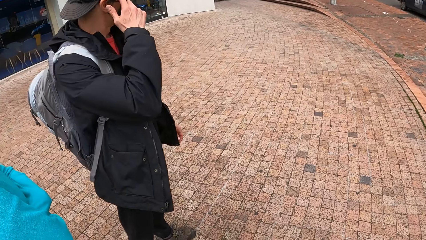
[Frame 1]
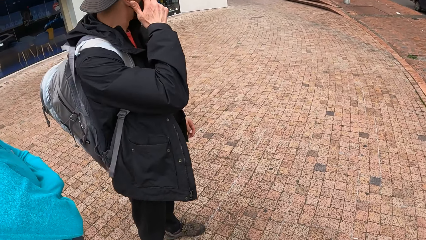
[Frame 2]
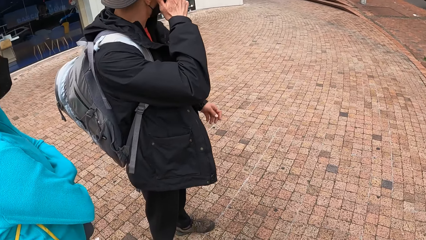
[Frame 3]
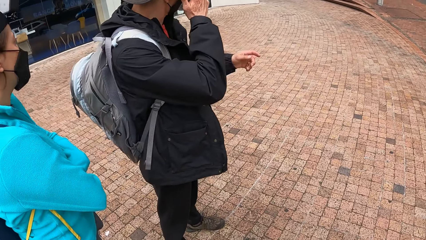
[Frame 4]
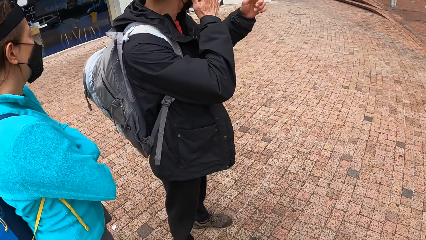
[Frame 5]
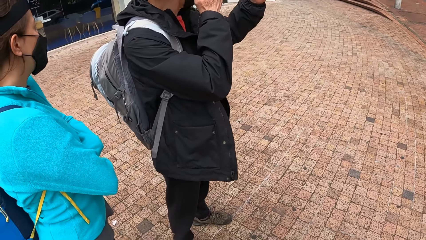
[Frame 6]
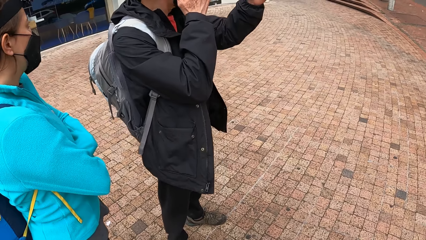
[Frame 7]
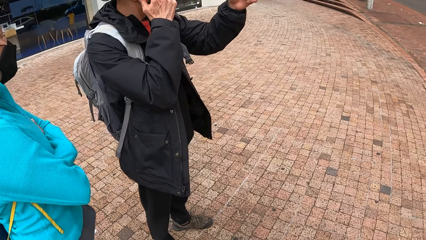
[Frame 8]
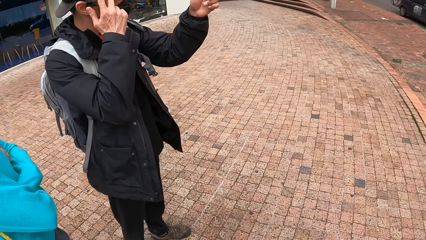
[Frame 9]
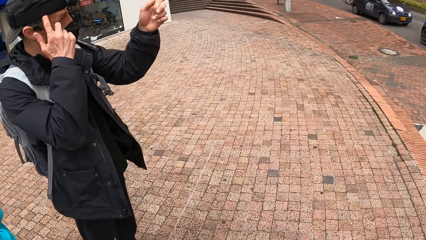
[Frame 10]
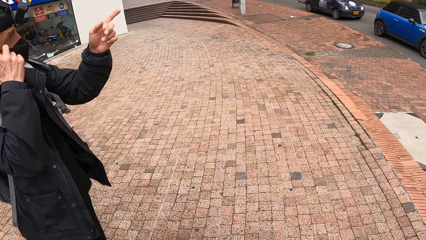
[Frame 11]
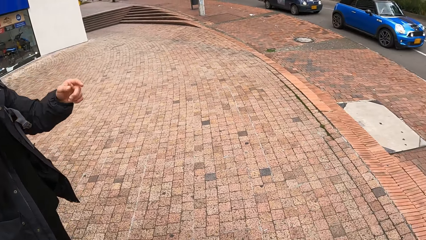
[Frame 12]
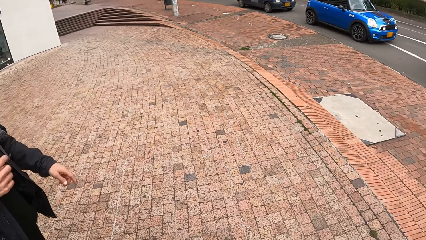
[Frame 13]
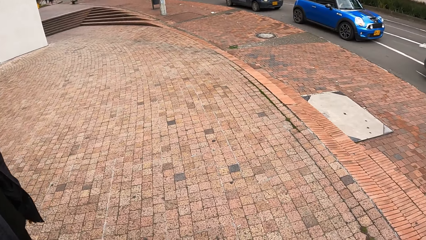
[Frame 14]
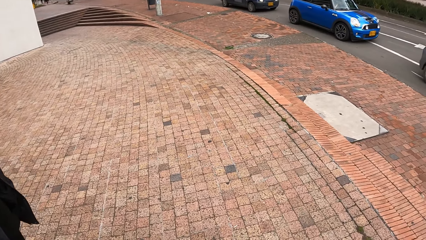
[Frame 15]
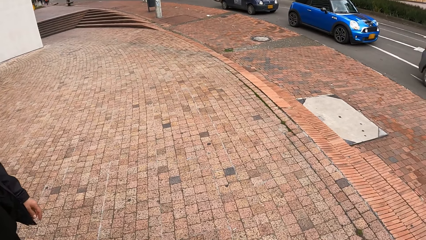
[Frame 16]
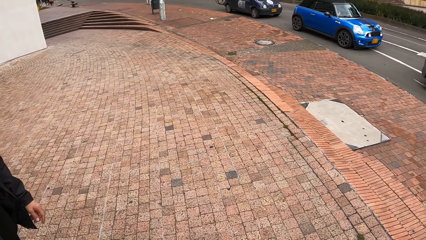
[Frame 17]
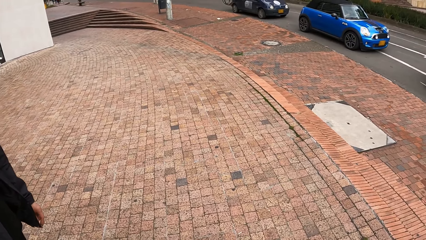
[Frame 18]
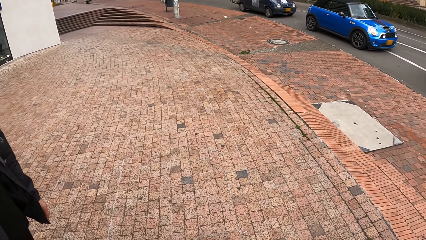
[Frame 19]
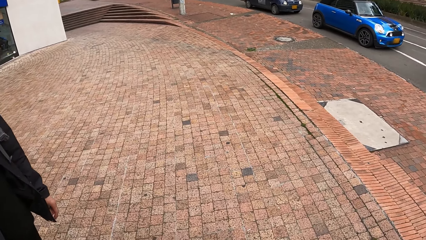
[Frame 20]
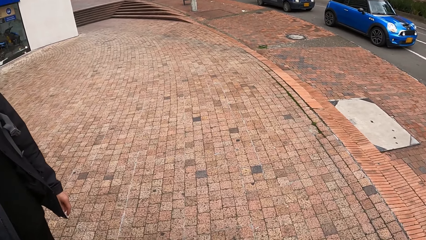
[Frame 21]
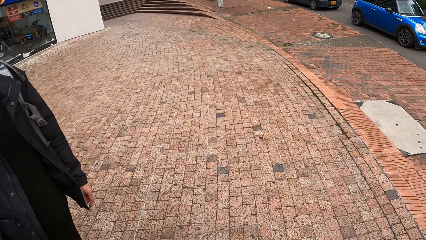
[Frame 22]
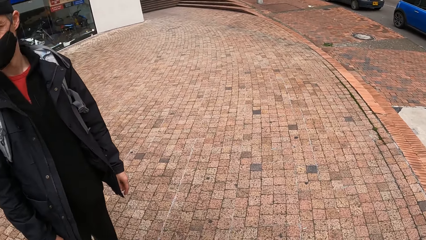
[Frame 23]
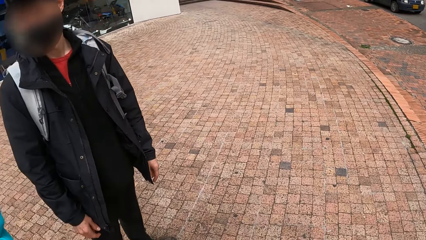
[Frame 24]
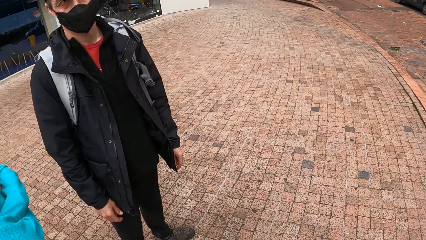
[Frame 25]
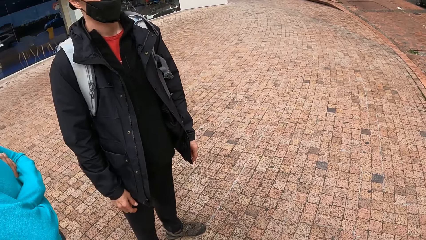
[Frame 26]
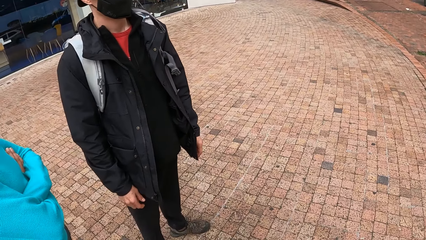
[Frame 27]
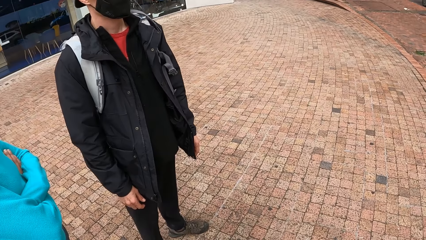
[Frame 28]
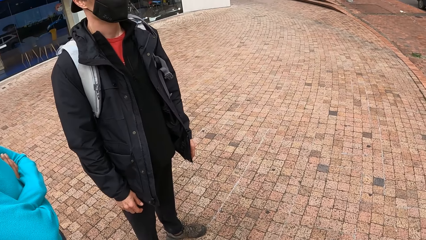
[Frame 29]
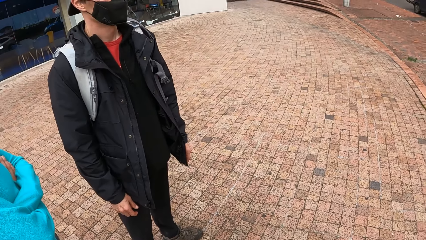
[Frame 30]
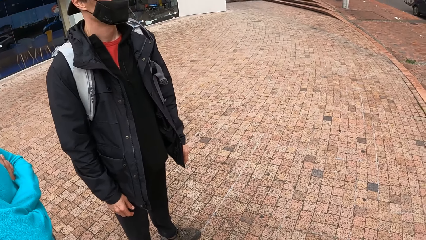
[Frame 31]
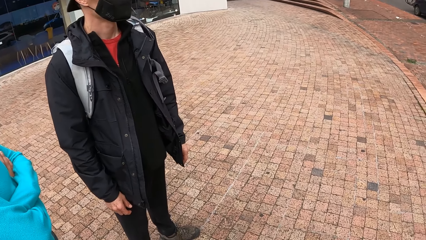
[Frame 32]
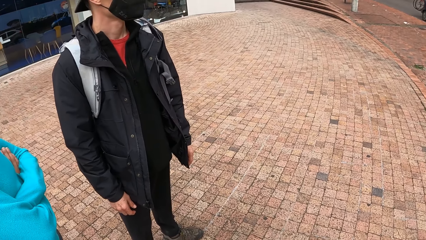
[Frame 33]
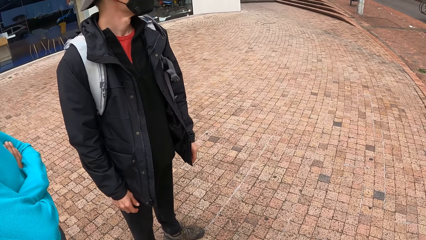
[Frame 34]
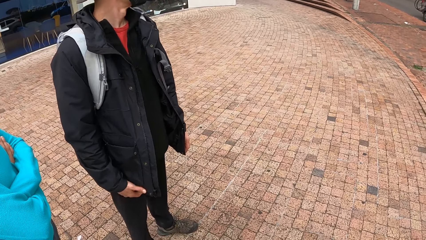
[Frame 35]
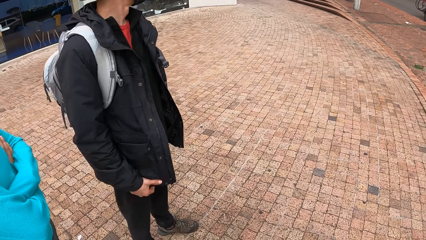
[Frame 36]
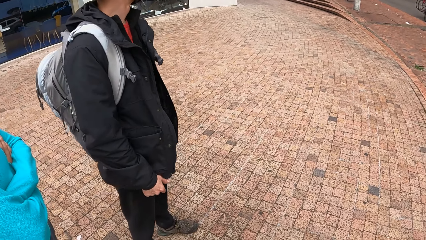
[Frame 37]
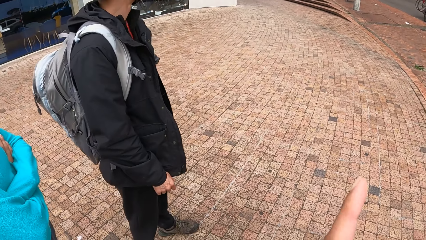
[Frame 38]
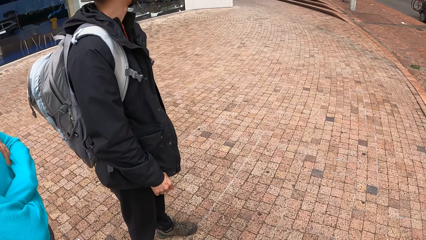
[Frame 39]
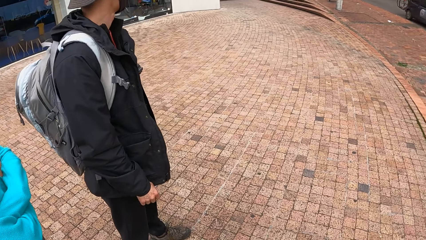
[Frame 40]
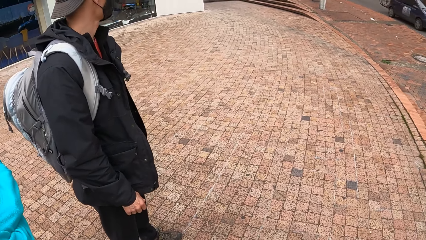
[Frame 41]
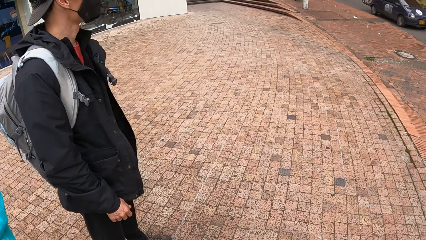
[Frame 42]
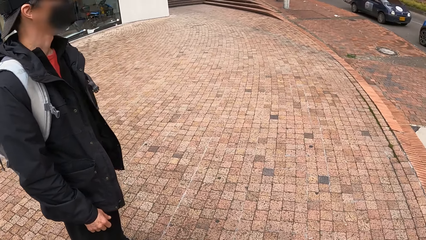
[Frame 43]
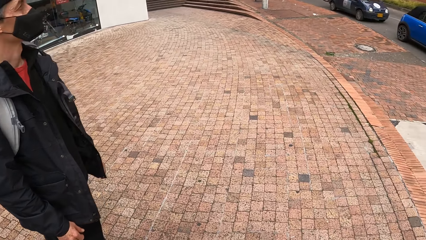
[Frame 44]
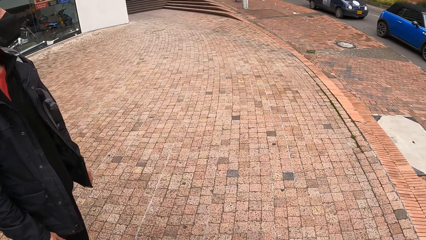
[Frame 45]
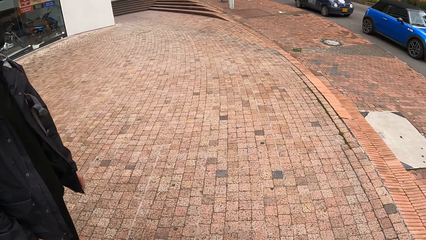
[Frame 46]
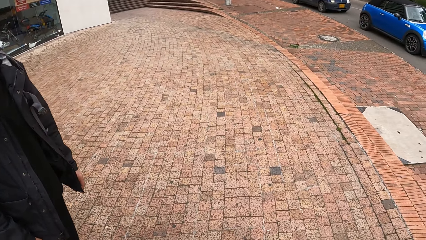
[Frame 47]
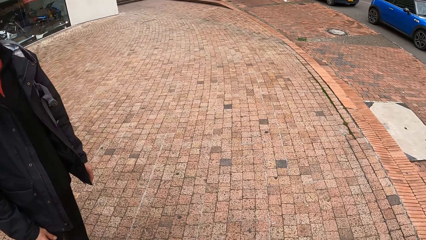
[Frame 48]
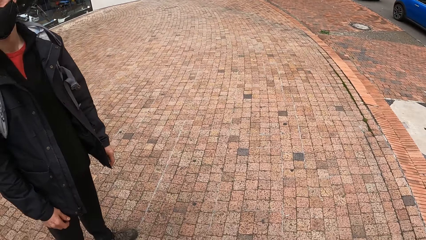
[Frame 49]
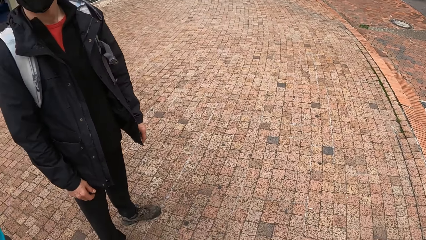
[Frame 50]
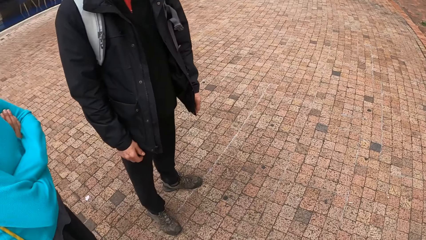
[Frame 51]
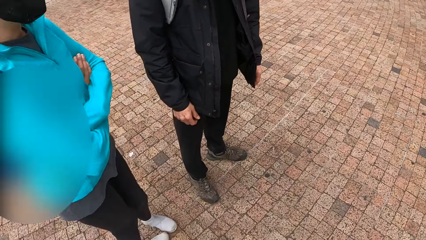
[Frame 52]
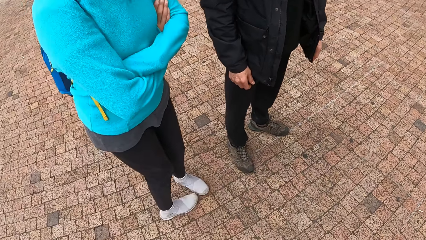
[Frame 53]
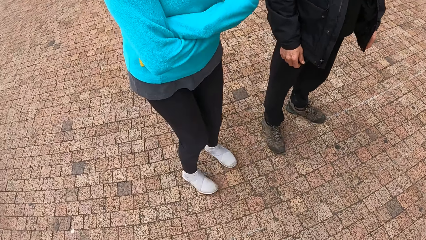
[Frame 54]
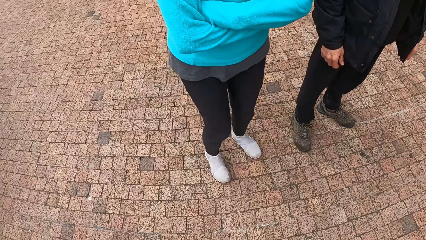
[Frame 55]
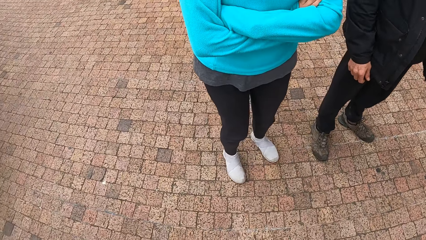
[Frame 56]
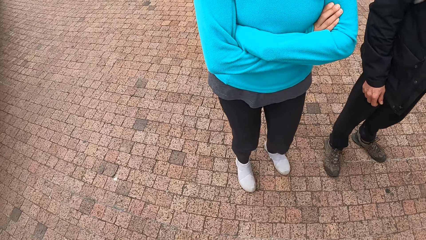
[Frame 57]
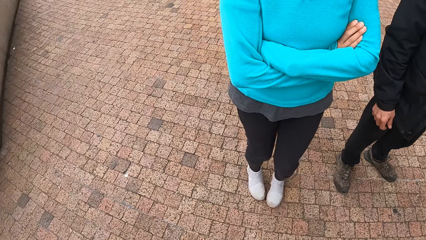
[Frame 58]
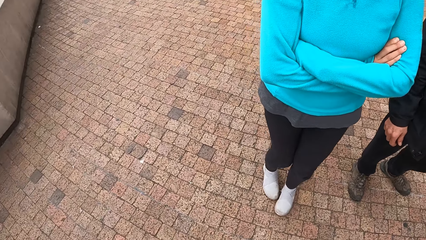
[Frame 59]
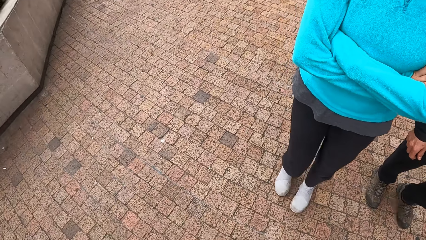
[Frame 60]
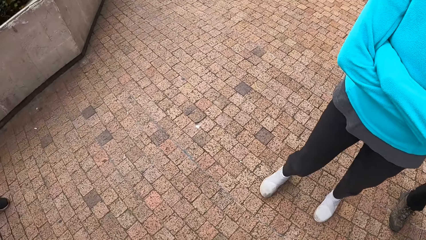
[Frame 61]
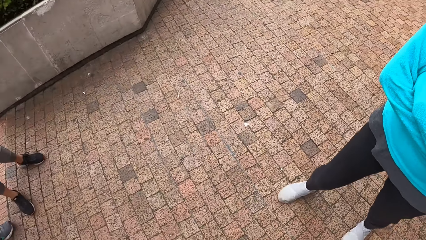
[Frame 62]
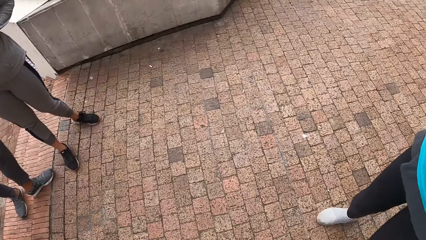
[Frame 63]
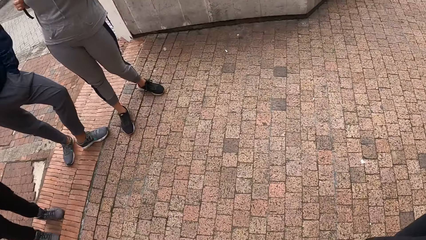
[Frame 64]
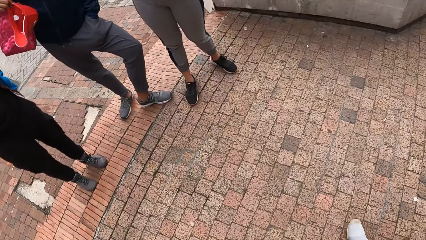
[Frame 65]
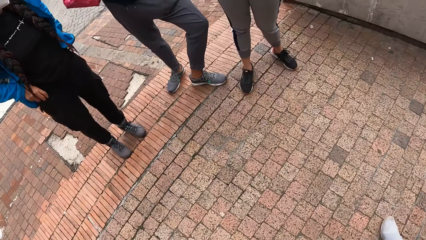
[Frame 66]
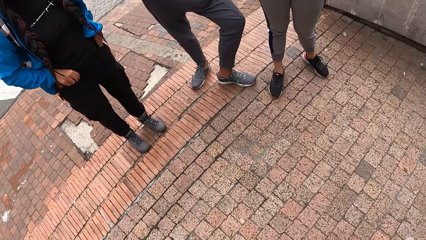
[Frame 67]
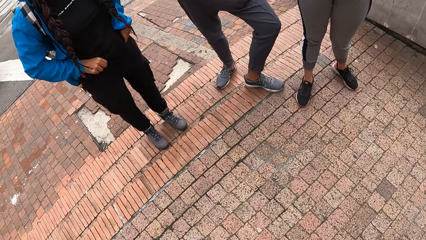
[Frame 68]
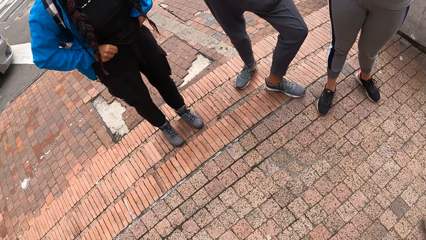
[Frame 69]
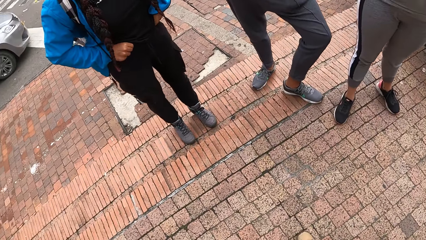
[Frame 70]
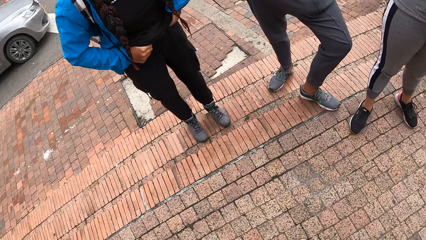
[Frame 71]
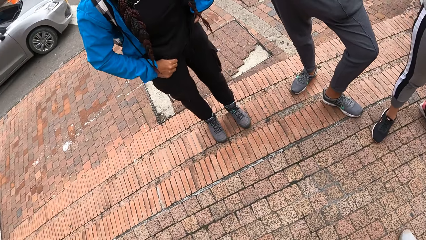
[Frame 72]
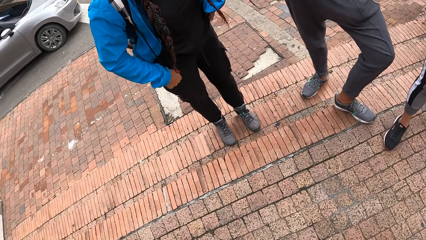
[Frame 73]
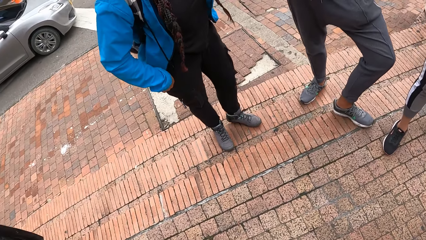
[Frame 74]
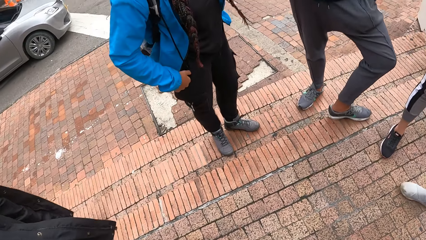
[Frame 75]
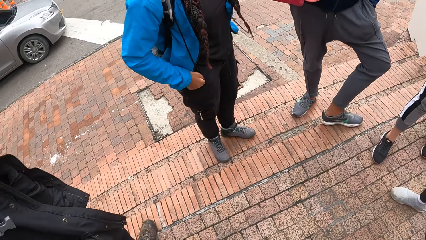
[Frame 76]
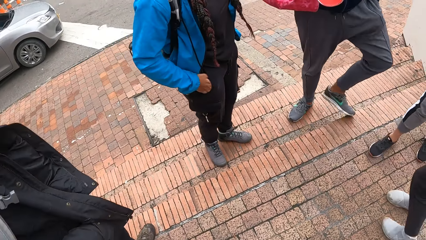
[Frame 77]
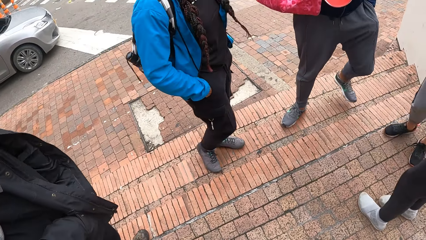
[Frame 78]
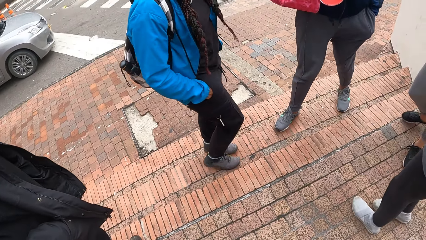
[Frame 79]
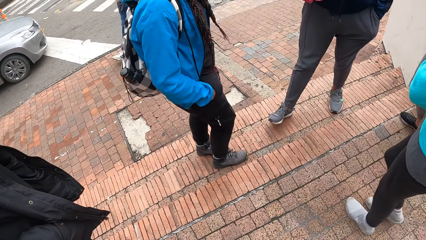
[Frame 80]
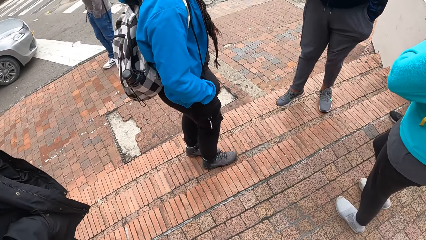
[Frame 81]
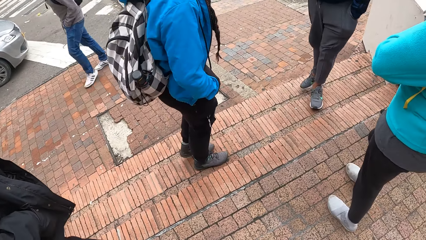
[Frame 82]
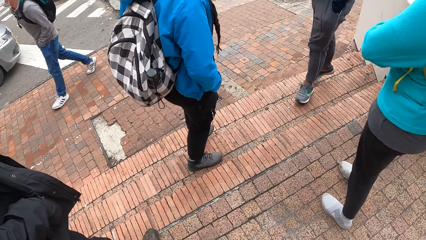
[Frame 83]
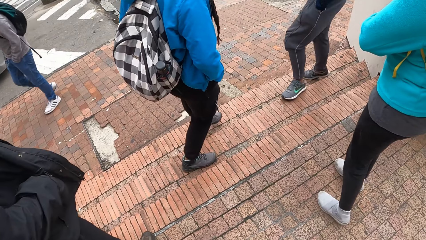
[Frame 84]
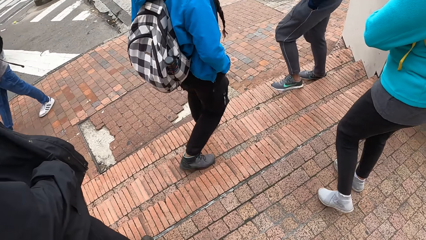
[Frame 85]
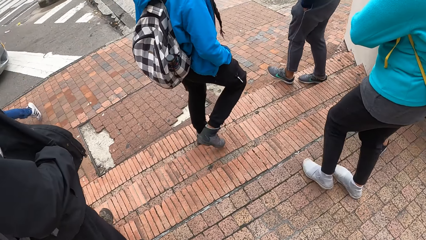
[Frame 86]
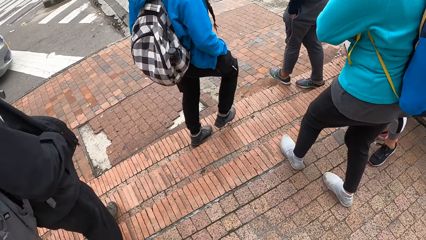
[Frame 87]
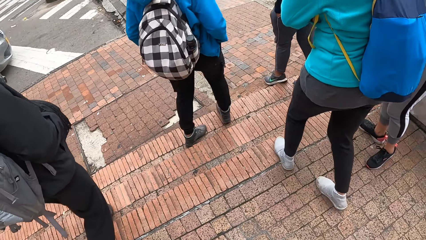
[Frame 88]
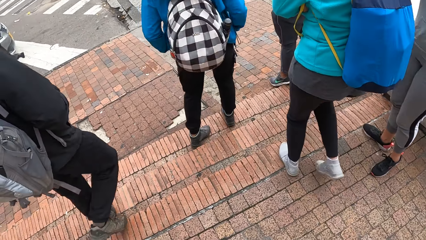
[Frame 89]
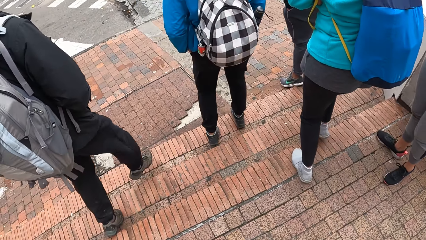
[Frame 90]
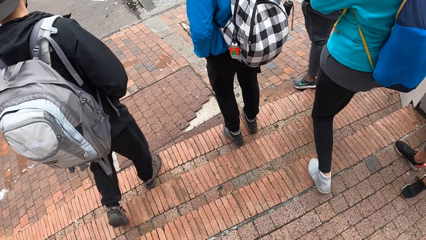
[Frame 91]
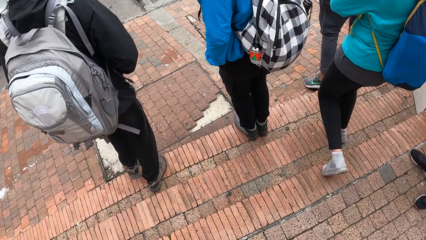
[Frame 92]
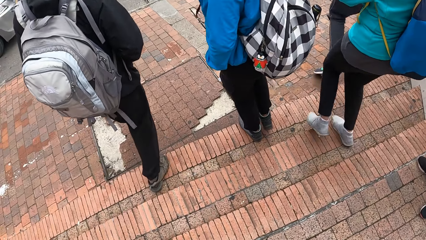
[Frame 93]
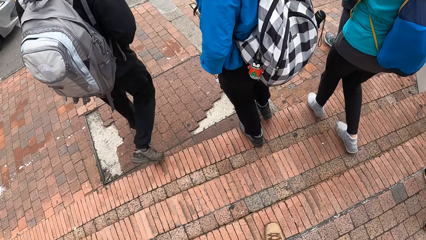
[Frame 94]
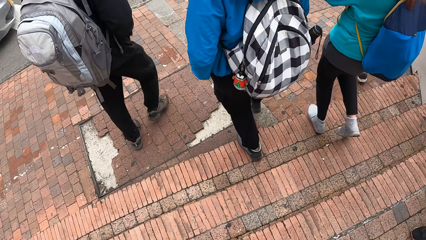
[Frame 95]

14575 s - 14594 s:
A man touches the face. The man lifts a hand. The camera wearer looks around. The man touches his jacket. The camera wearer points the other direction. They look around. A lady turns around. Another lady touches her pants. Another lady walks around. Another lady walks around. The second lady walks around. The first lady walks around. The man walks around.
